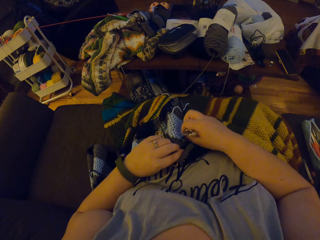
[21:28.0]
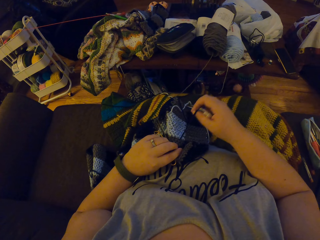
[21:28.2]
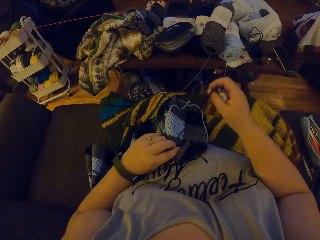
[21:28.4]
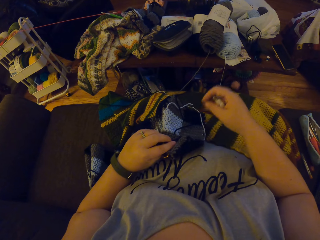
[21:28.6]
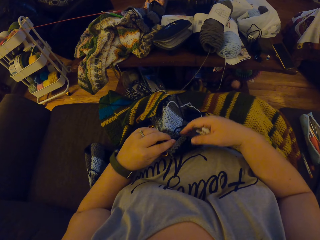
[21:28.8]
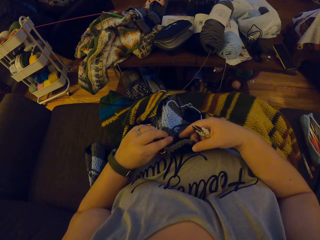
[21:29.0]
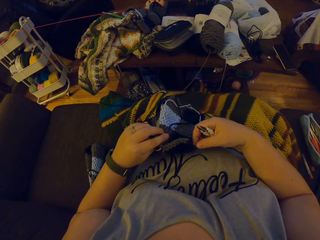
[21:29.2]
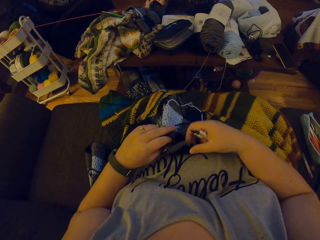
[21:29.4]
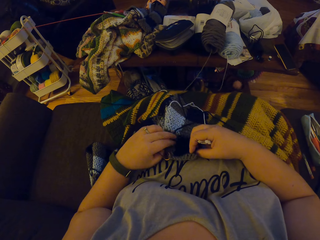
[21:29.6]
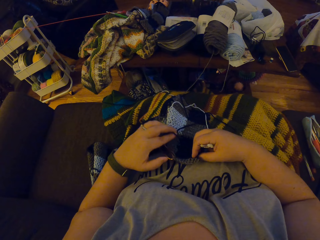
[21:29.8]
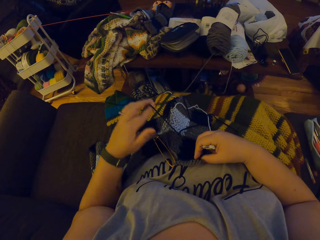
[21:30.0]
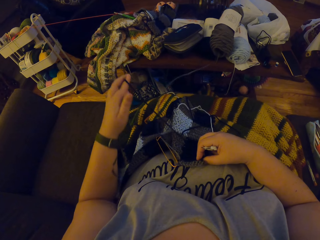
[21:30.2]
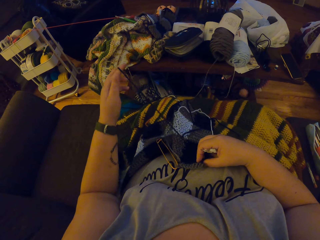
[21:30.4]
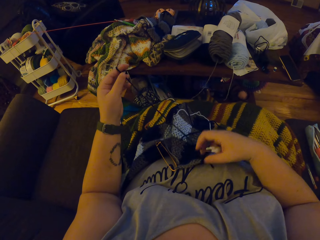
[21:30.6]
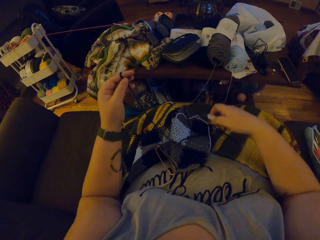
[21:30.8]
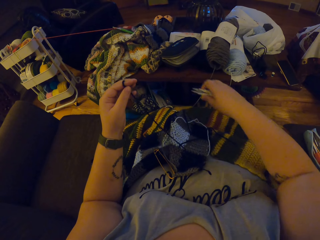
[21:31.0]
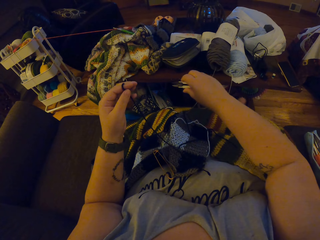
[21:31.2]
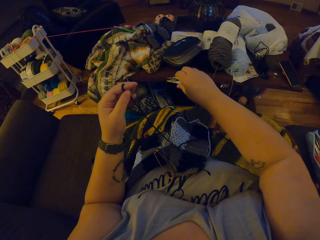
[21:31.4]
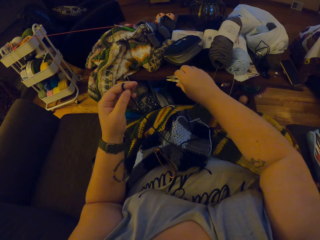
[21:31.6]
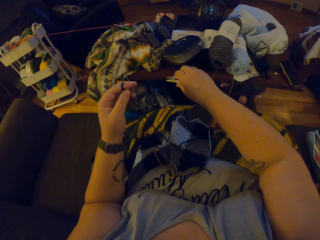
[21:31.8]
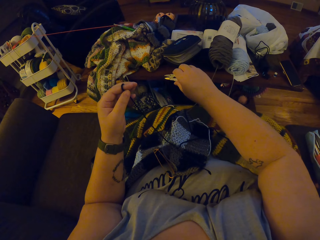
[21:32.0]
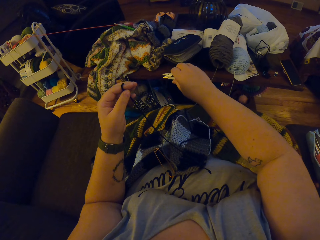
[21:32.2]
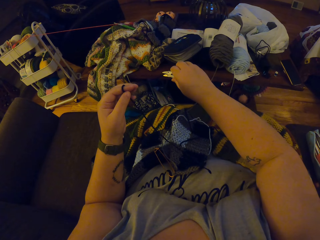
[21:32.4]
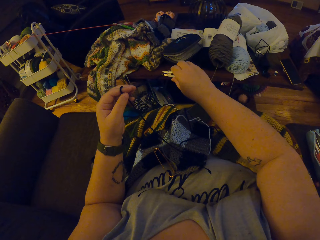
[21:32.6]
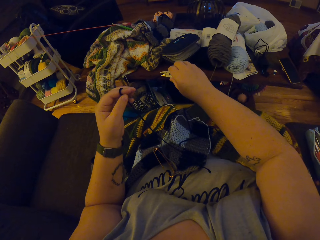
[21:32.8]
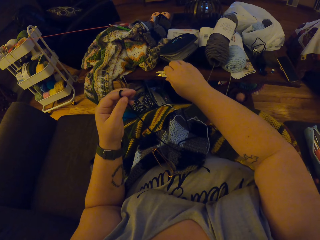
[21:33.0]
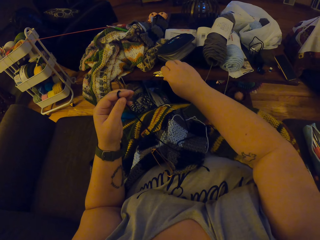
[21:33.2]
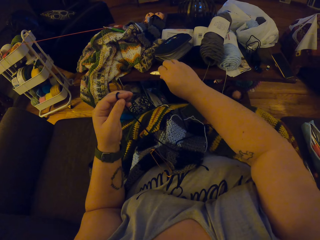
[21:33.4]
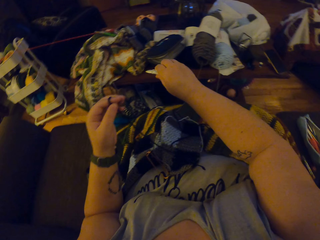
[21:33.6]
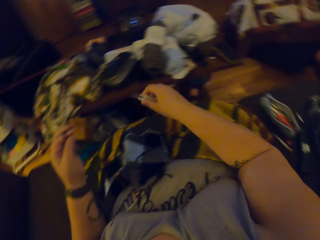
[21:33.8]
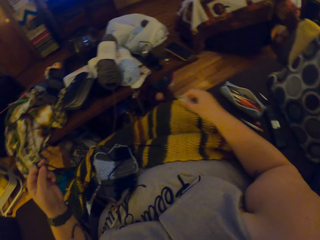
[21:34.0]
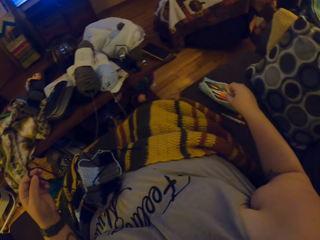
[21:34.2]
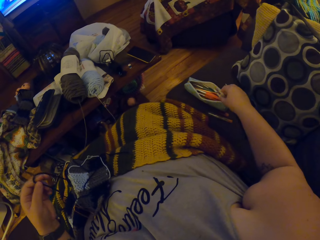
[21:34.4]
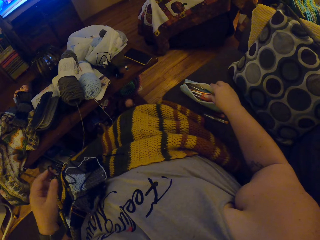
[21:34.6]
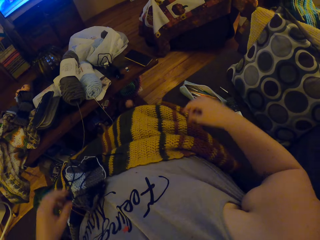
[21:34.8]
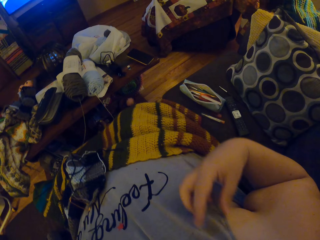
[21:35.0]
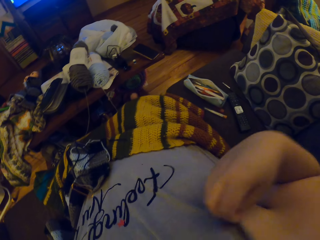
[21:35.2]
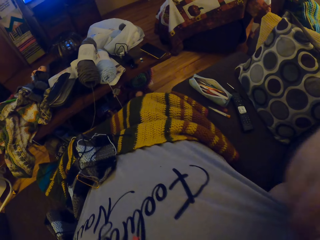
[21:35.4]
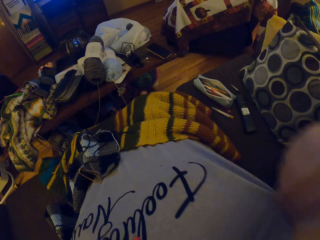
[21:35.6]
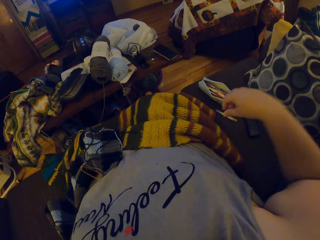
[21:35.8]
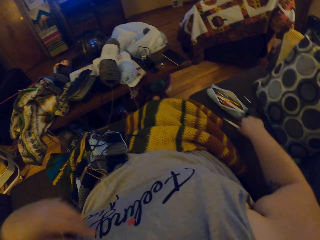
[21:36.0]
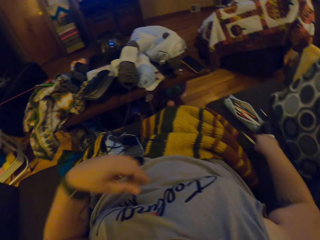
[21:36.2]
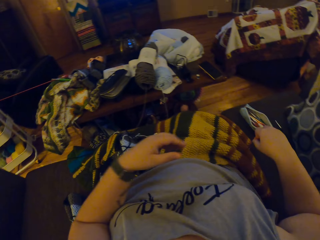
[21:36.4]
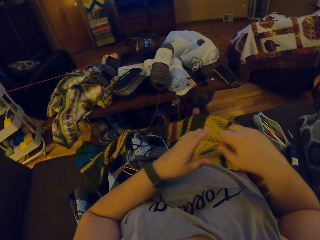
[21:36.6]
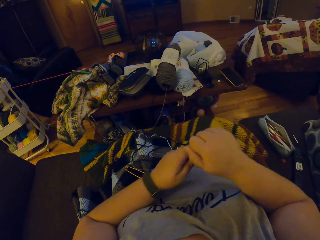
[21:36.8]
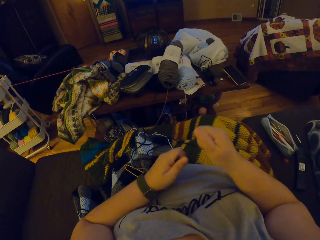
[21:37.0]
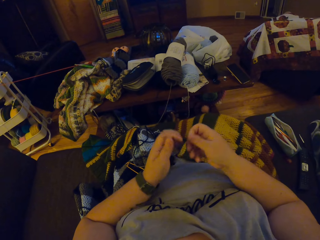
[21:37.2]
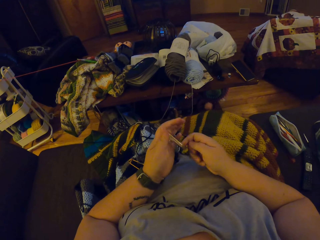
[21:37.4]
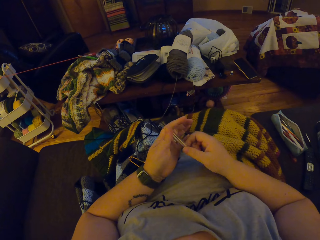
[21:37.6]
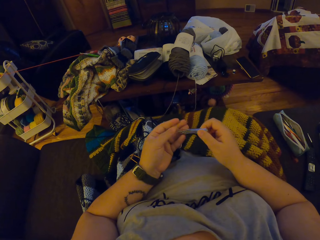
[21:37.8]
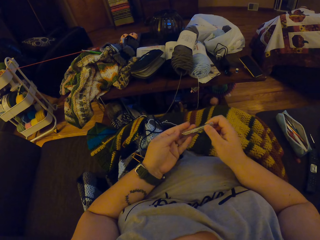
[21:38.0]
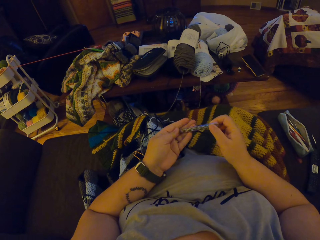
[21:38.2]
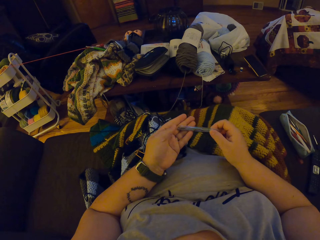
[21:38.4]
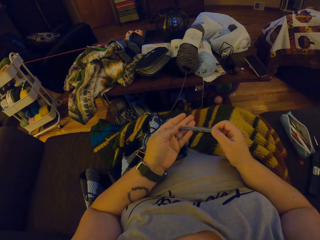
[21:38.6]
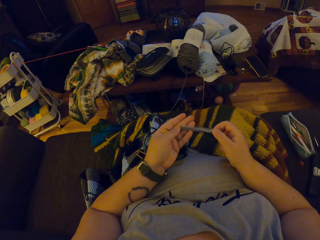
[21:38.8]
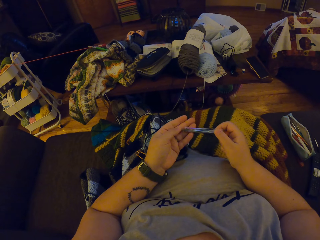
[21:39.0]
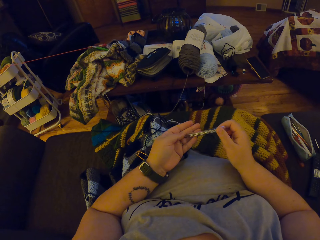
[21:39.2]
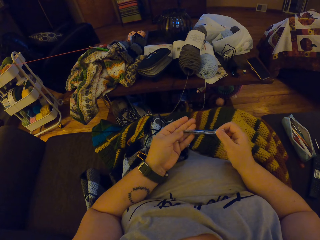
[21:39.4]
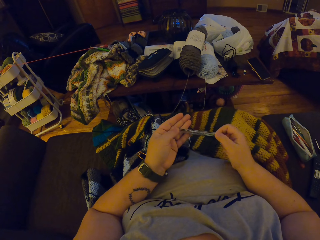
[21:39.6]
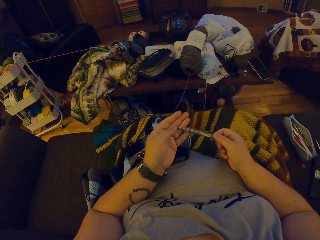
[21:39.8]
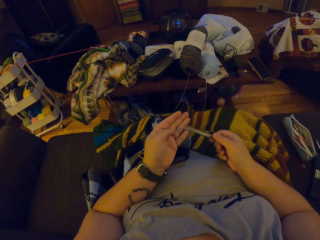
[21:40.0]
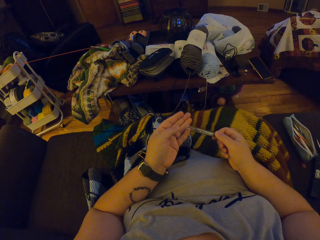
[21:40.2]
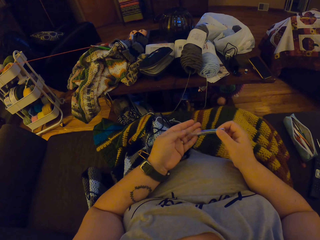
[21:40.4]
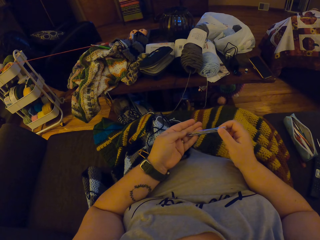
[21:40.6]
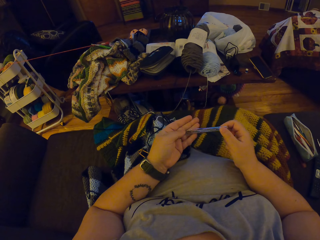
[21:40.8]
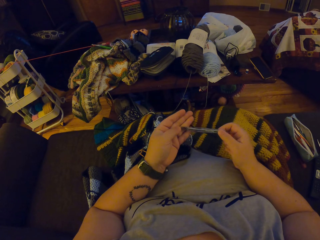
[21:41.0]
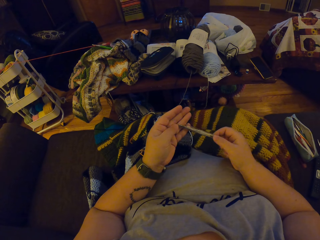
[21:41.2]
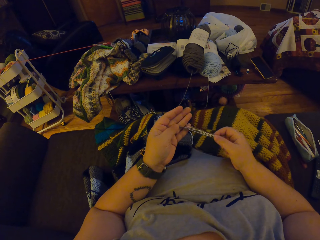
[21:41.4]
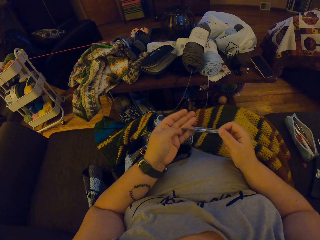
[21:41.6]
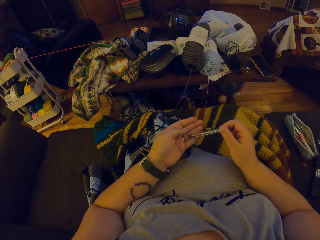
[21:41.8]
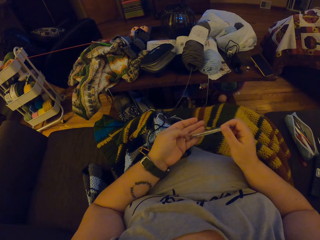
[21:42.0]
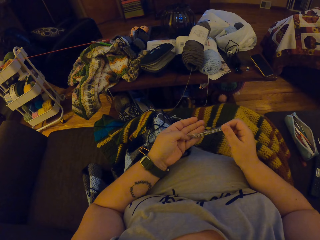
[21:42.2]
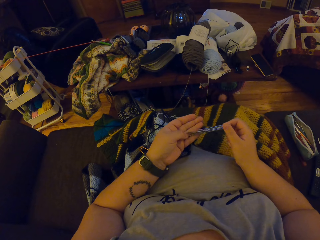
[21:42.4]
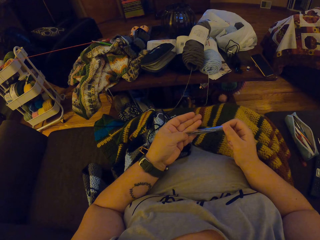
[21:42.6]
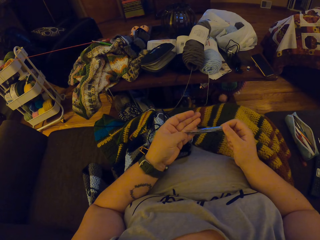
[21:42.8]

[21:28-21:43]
The camera wearer picks the black yarn. She drags the yarn up with her left hand. She cuts the yarn with the yarn scissors in her right hand. She drops the yarn scissors in the purse. She adjusts her dress with her hands. She pulls her top. She picks up a box of sewing needles from the chair. She opens the box of needles with her right hand. She brings out a needle from the box.

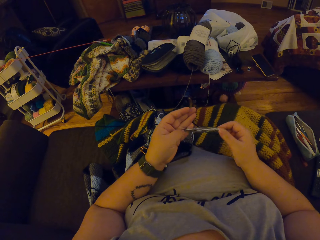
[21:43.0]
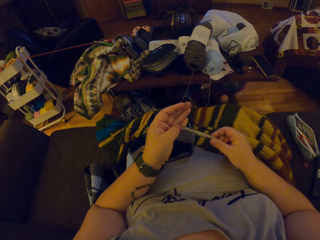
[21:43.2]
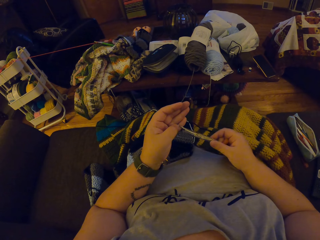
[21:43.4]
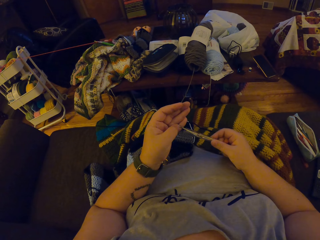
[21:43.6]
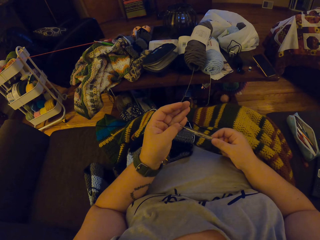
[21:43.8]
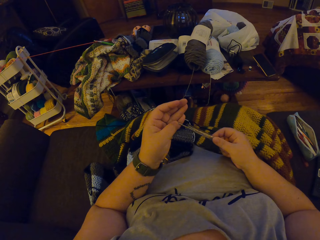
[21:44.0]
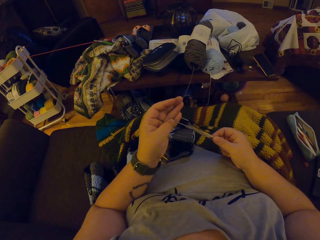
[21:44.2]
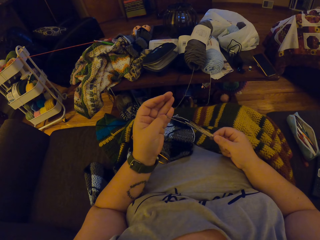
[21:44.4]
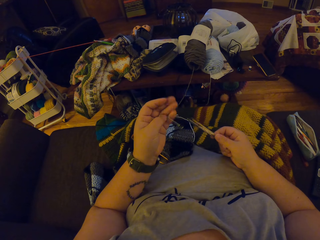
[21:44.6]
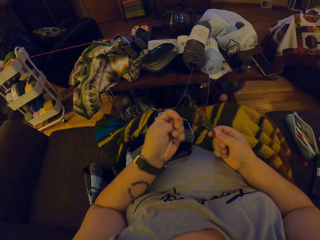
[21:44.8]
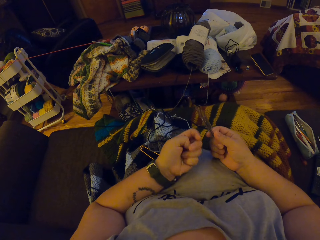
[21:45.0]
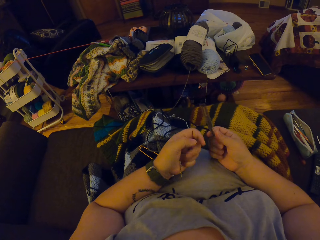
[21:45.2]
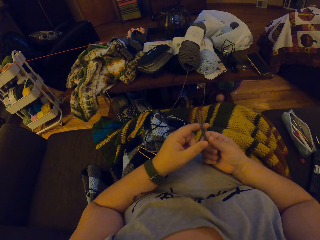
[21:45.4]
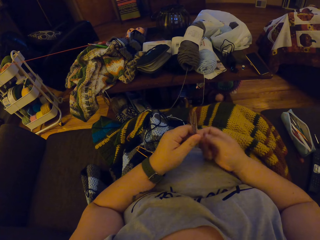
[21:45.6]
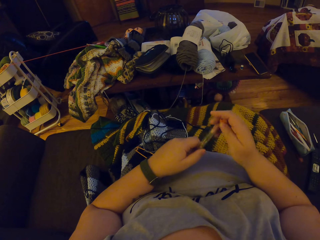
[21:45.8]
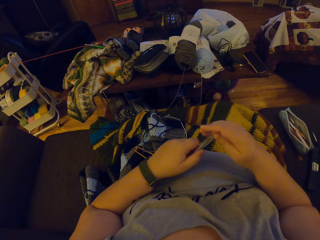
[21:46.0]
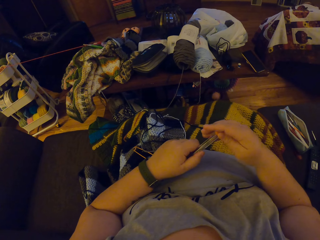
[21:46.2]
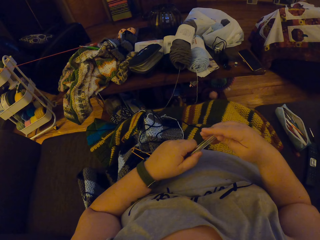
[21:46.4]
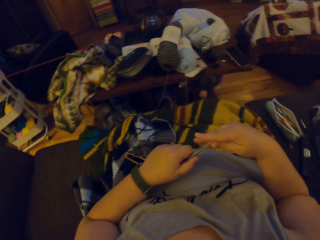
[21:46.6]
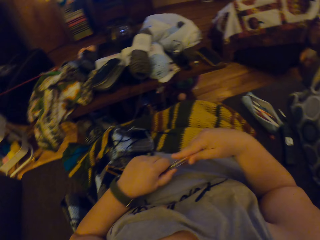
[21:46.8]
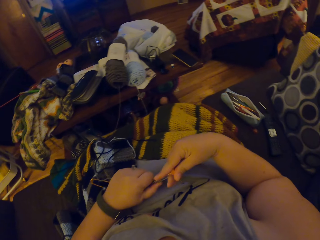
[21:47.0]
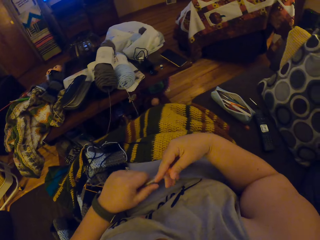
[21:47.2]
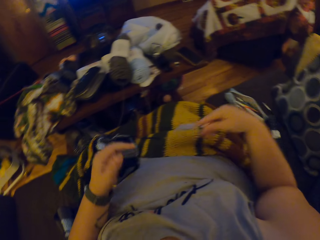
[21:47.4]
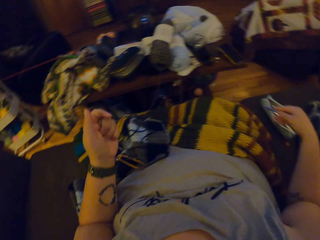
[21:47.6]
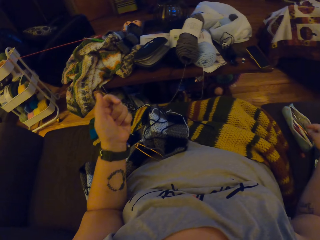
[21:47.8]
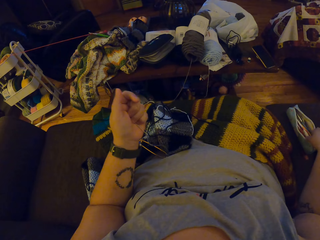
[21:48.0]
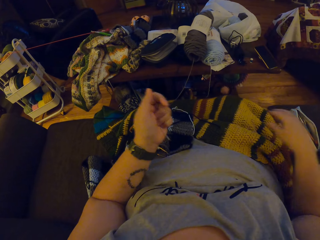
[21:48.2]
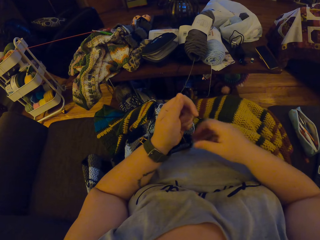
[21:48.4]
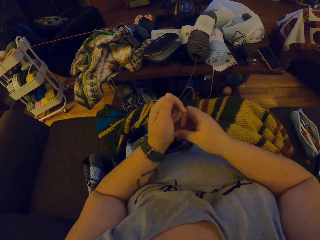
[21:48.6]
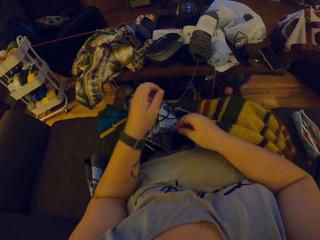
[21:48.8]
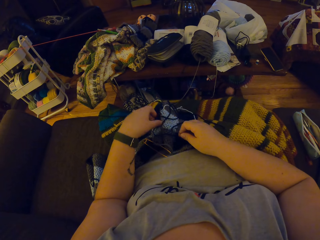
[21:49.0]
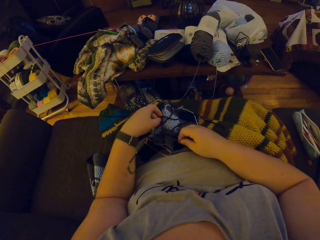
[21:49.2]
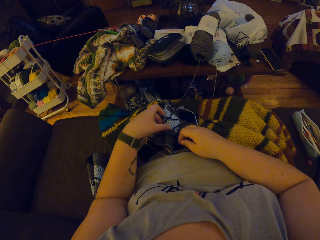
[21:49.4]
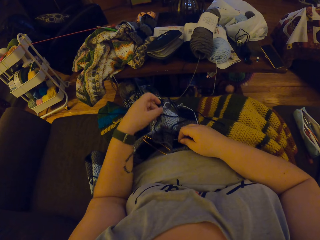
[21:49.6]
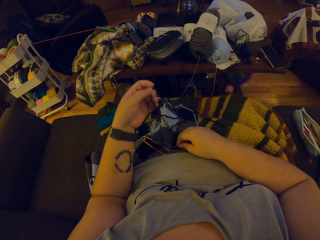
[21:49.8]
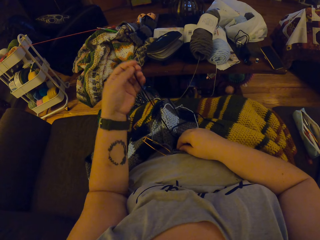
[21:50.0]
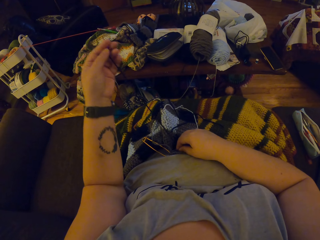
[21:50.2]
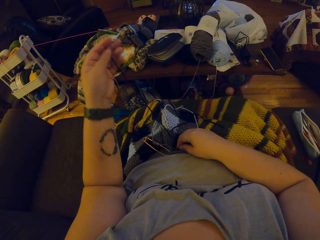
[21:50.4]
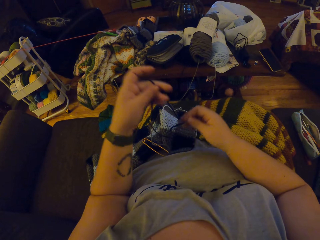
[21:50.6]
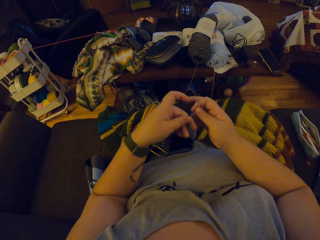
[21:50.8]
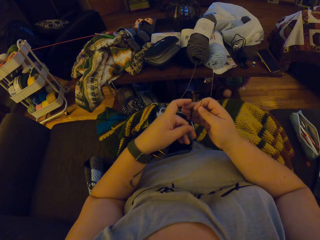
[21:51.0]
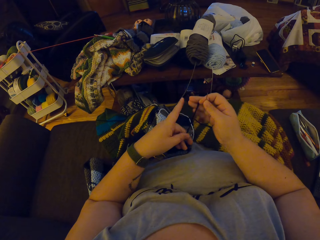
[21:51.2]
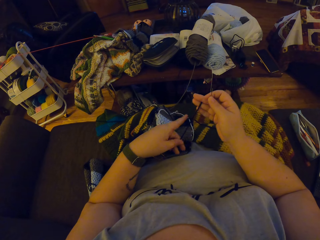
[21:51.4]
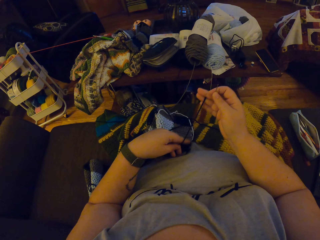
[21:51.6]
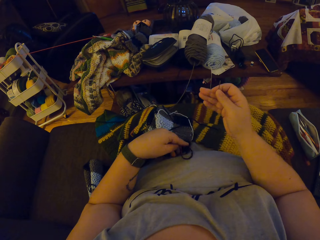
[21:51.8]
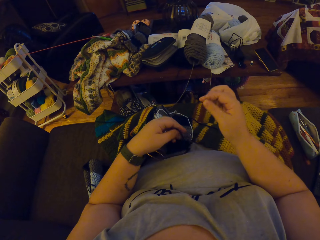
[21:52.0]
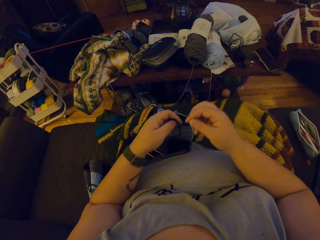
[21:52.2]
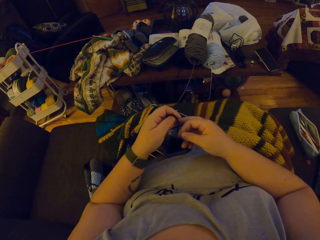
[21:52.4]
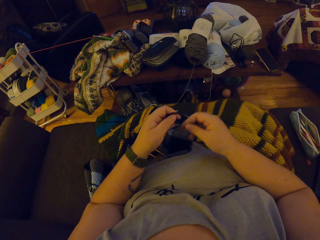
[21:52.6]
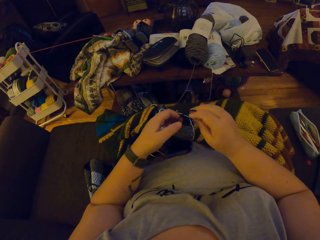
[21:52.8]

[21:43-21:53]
The camera wearer closes the box of needles with her right hand. She drops the box of needles in the purse. She pulls the yarn.
